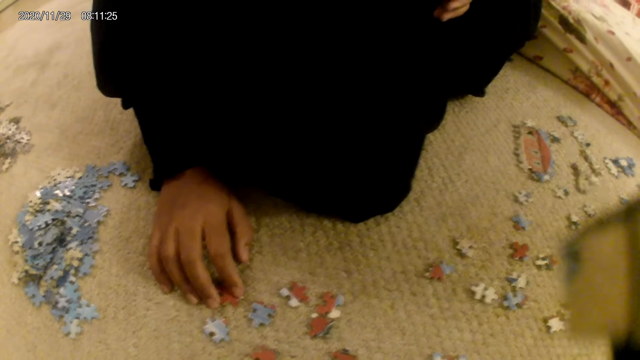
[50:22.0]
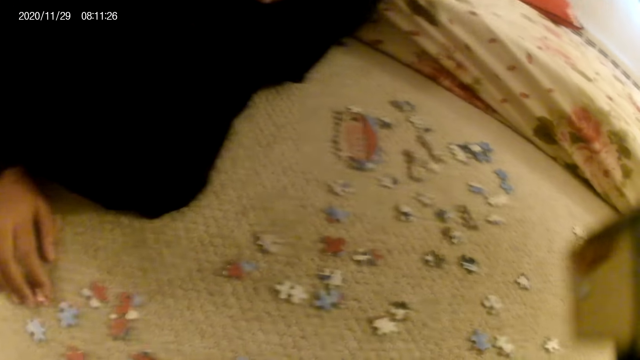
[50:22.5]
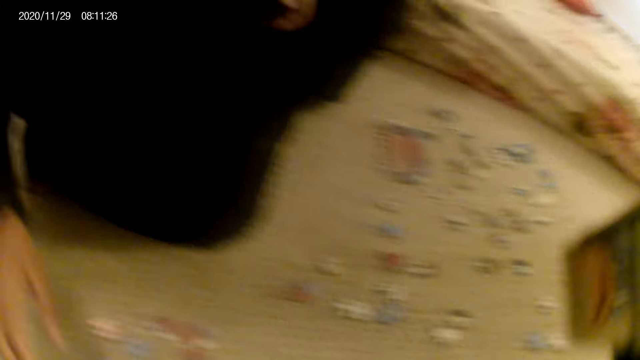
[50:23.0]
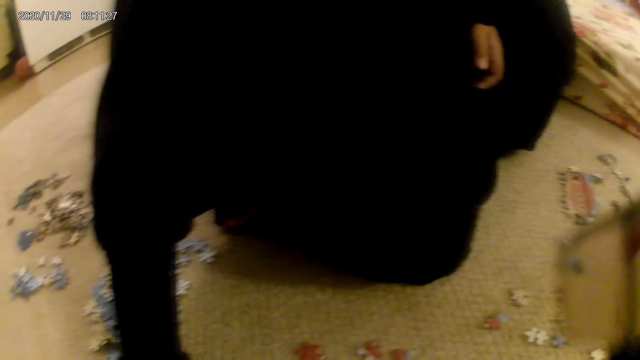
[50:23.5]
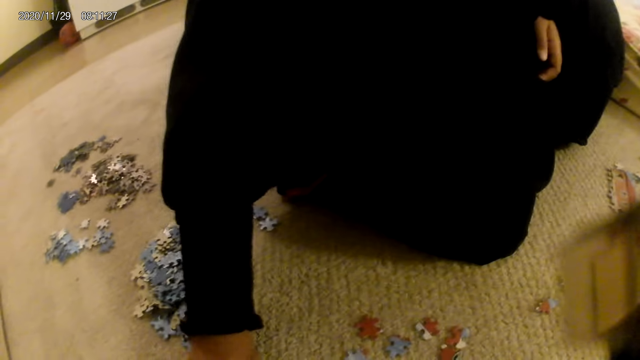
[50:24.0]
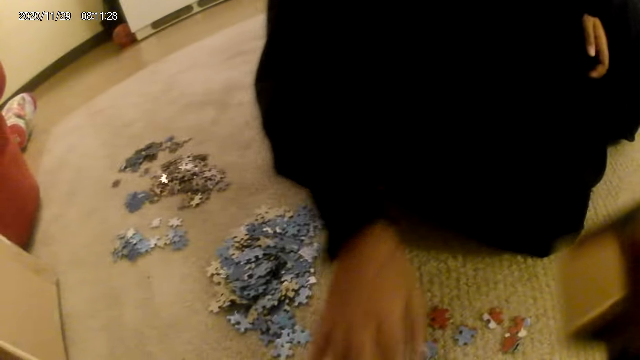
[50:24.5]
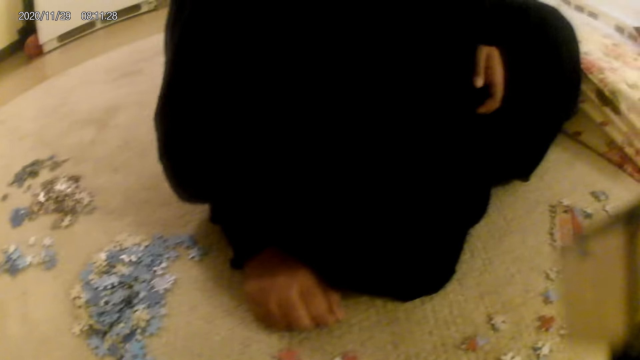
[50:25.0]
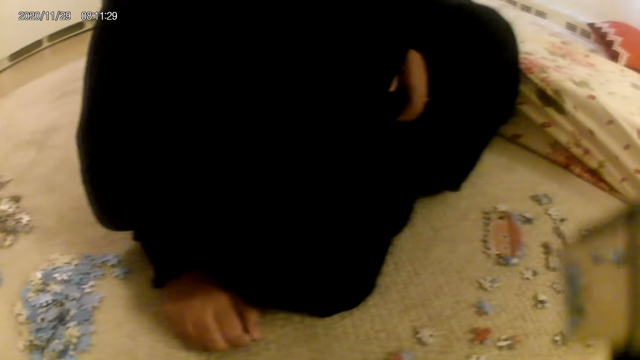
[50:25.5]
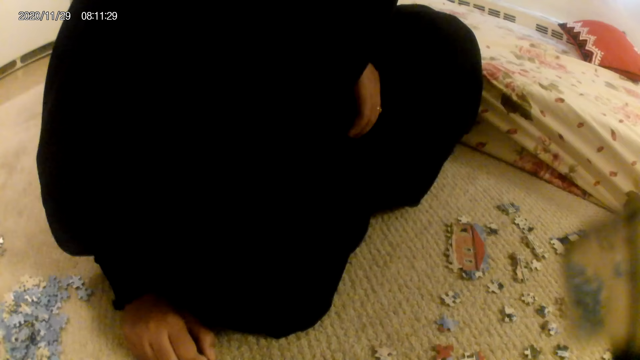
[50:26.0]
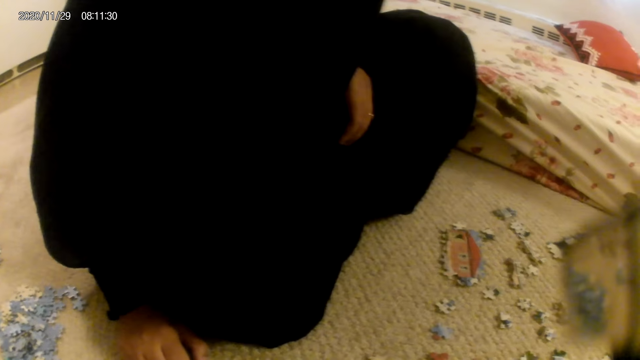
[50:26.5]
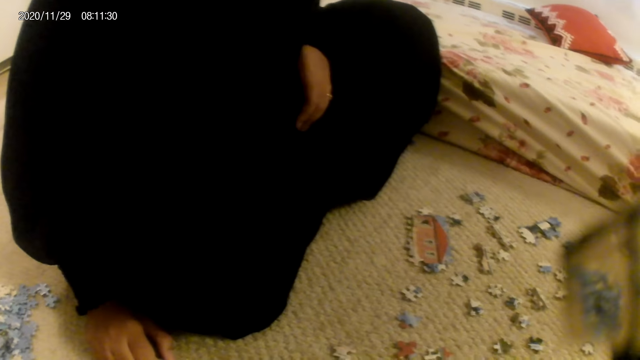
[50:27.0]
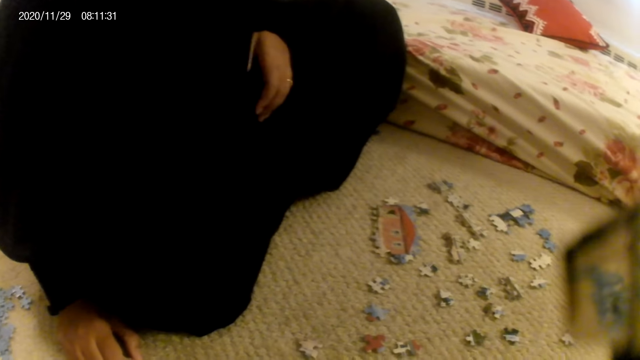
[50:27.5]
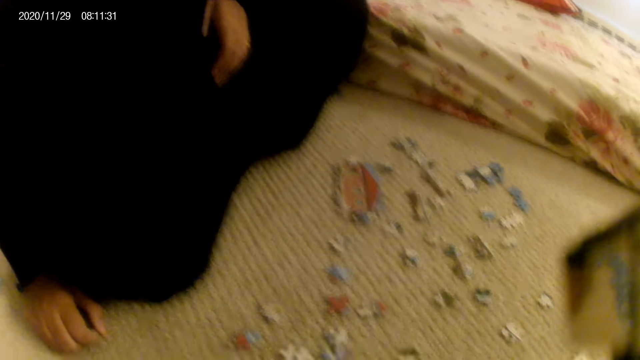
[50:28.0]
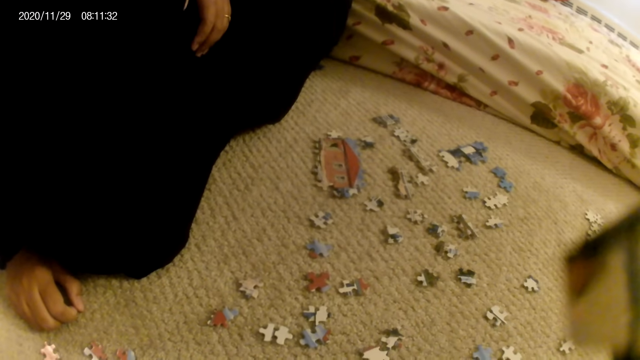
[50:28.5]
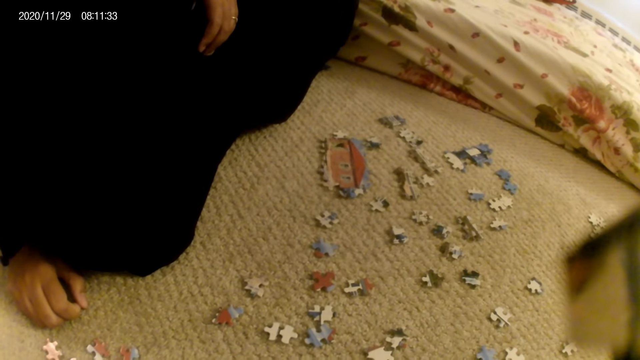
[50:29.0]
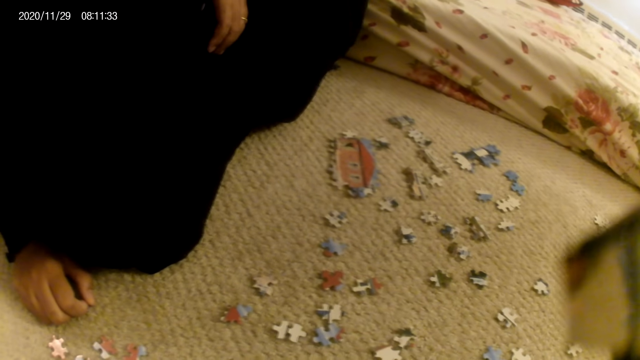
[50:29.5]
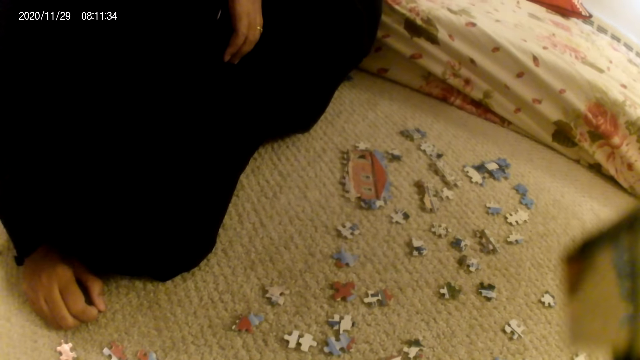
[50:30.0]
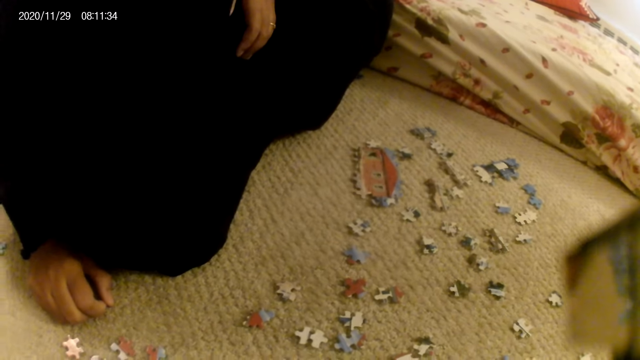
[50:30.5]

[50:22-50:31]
A lady touches a puzzle piece. The camera wearer interacts with the lady. They talk to the lady. The lady moves puzzle pieces on the floor. The lady interacts with the camera wearer.

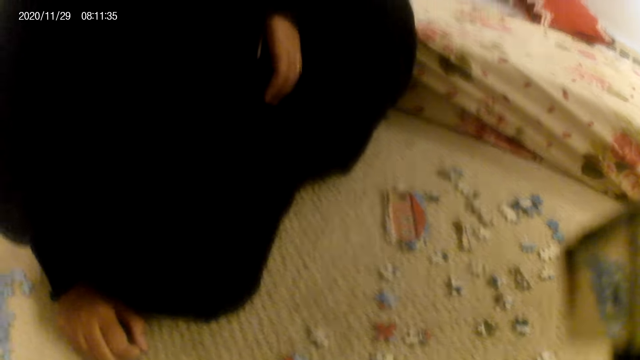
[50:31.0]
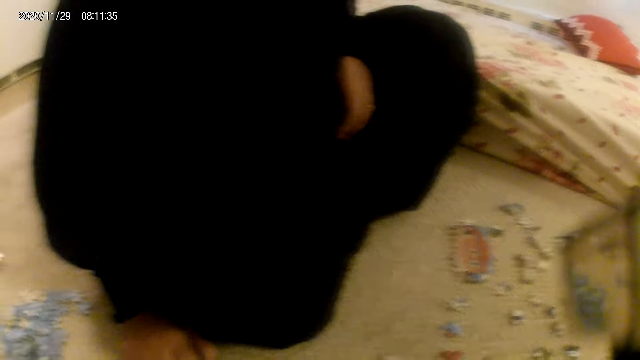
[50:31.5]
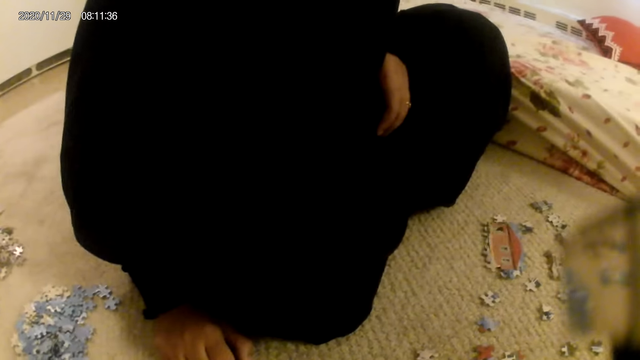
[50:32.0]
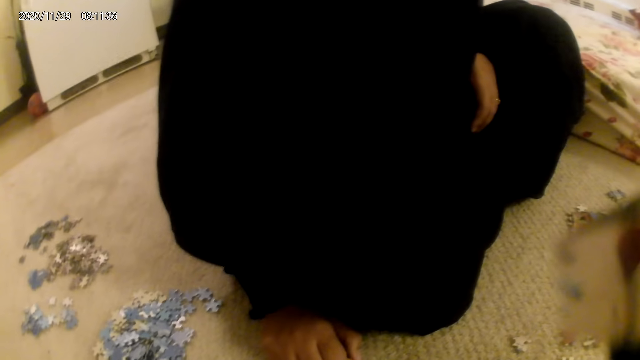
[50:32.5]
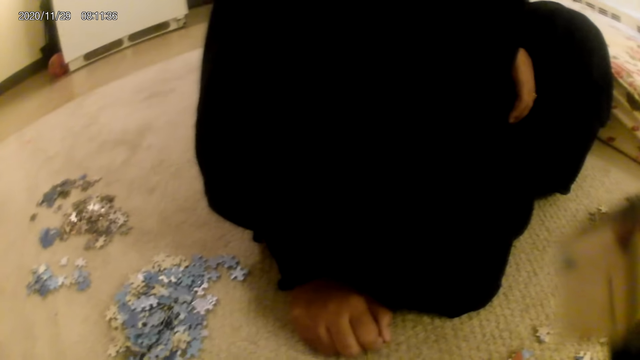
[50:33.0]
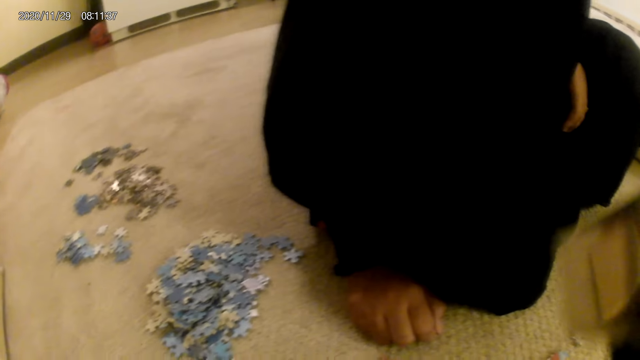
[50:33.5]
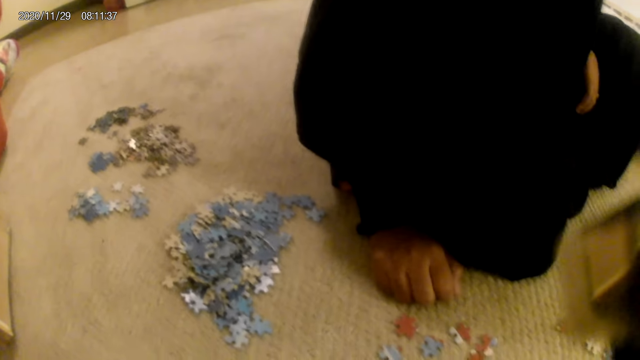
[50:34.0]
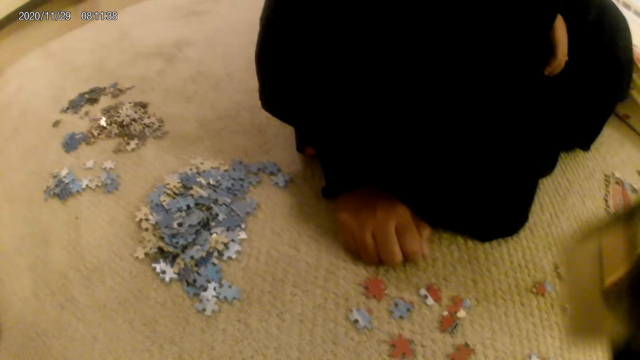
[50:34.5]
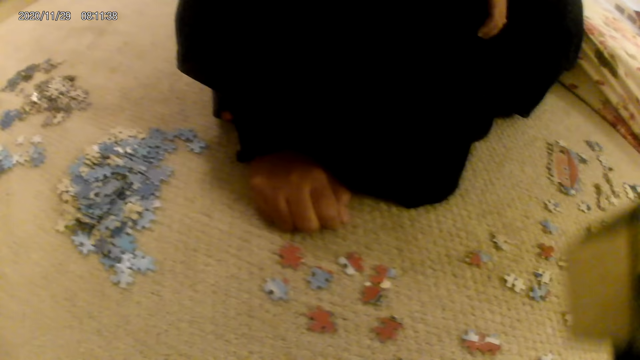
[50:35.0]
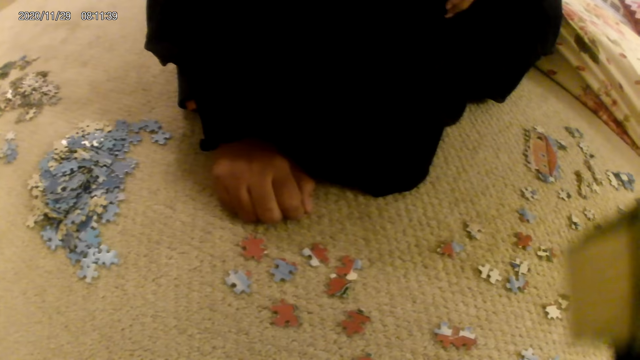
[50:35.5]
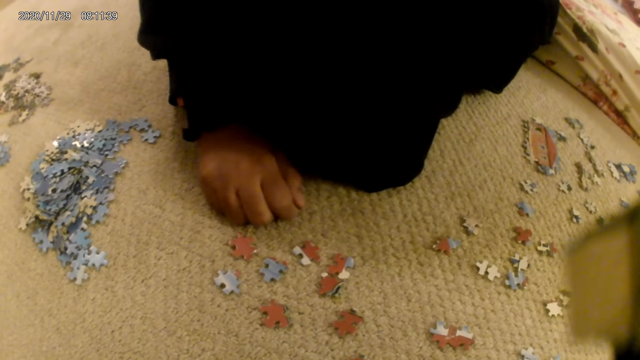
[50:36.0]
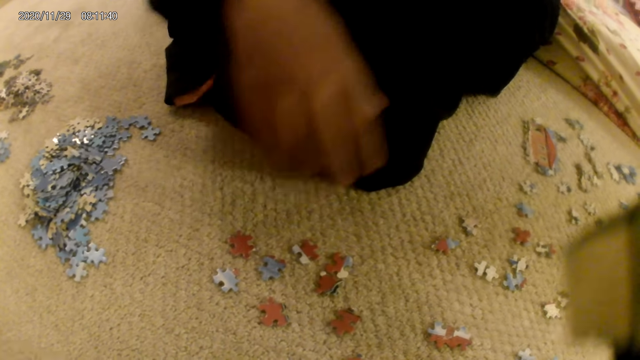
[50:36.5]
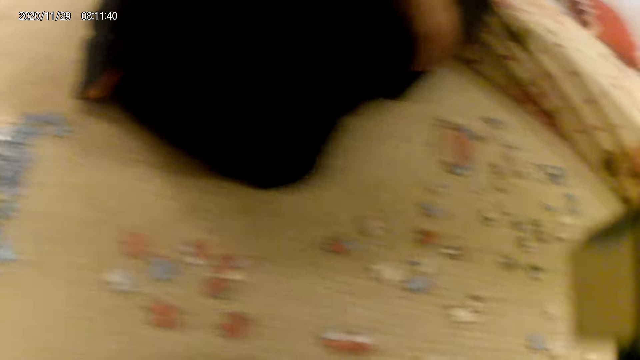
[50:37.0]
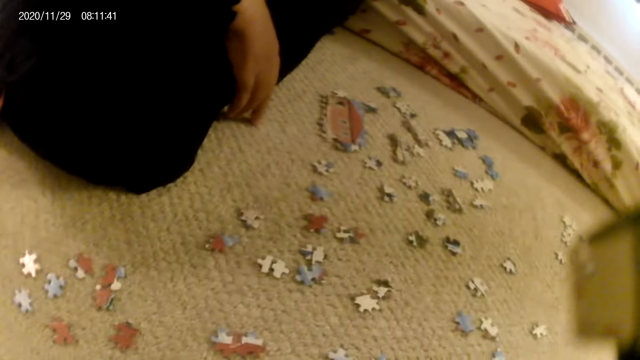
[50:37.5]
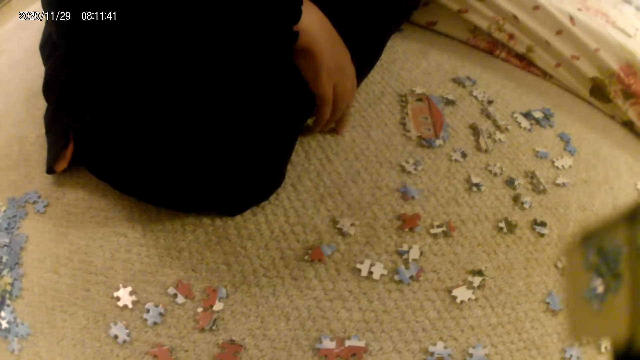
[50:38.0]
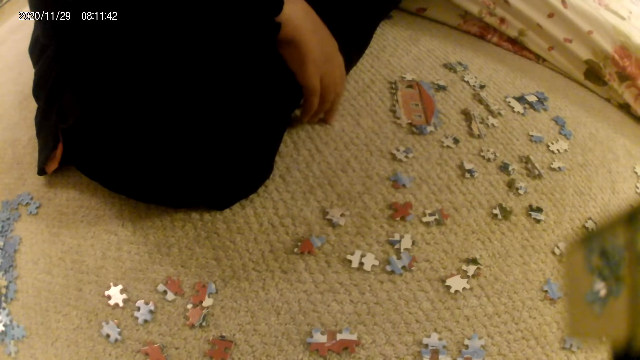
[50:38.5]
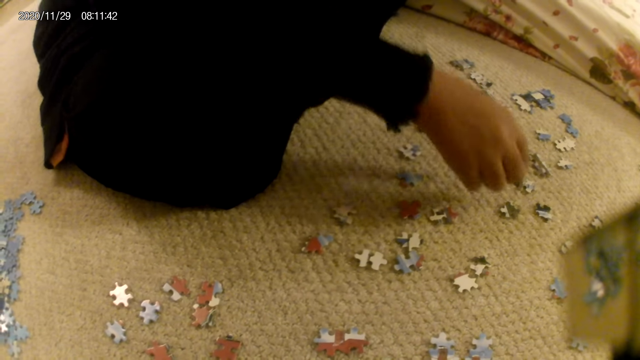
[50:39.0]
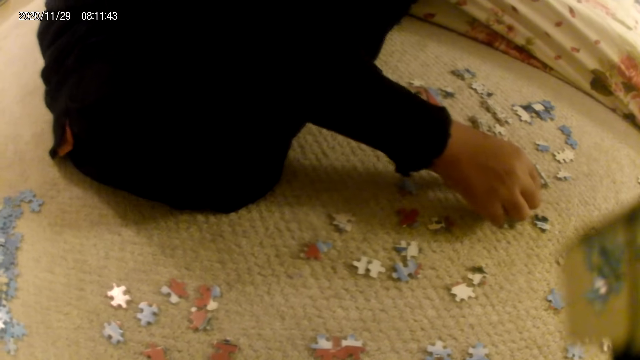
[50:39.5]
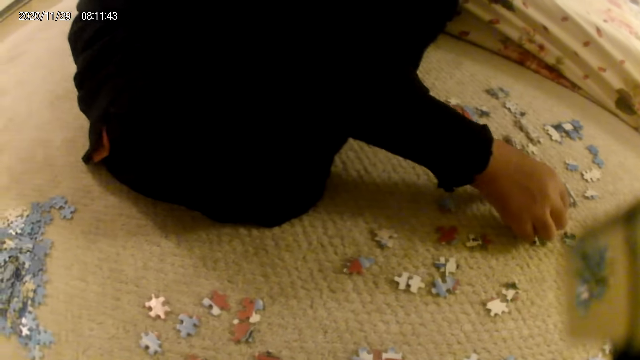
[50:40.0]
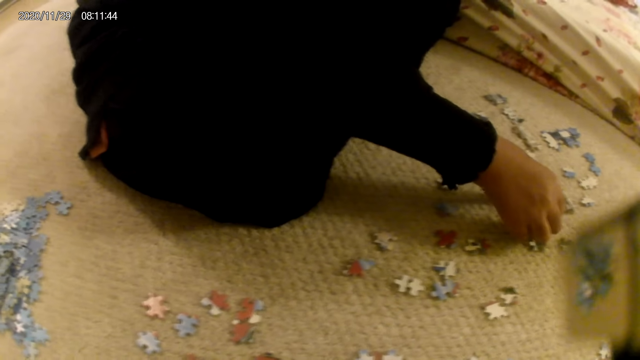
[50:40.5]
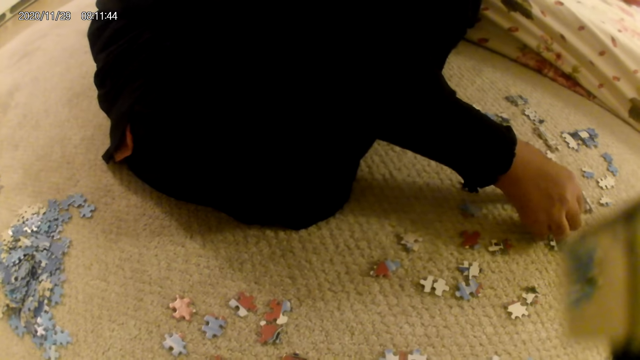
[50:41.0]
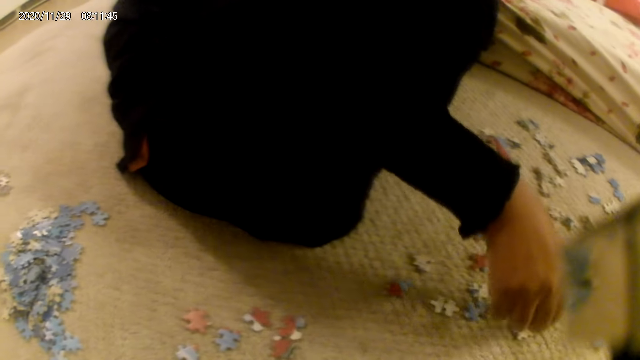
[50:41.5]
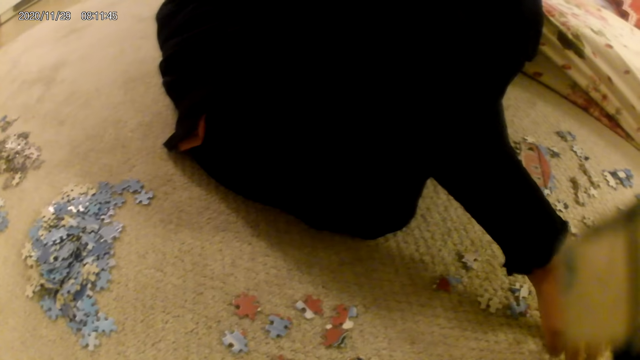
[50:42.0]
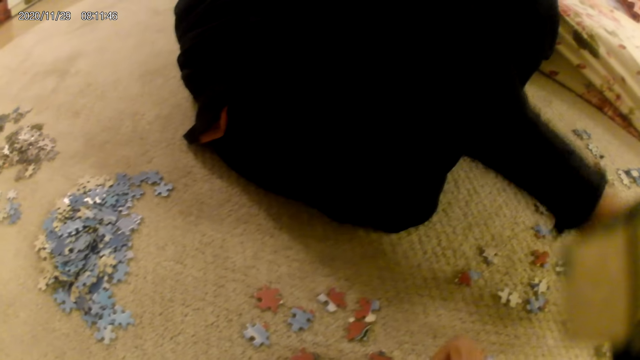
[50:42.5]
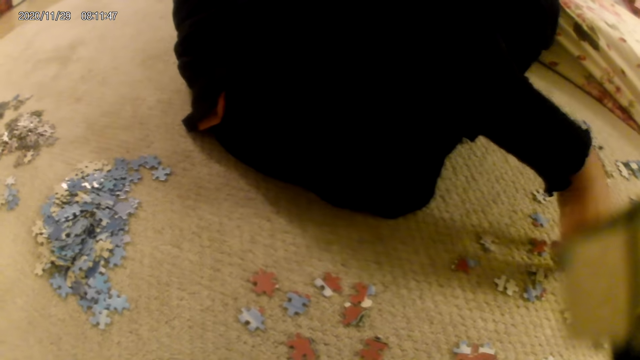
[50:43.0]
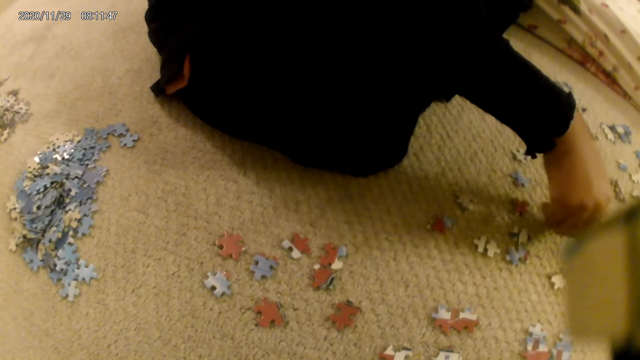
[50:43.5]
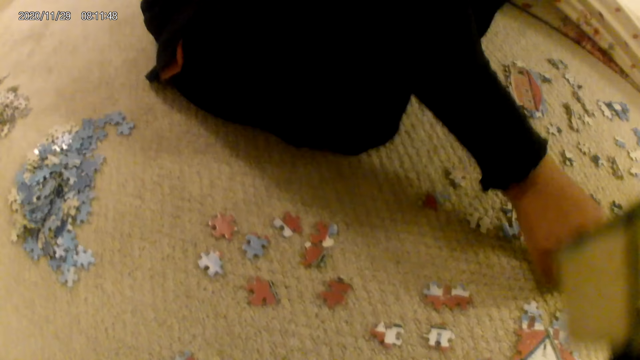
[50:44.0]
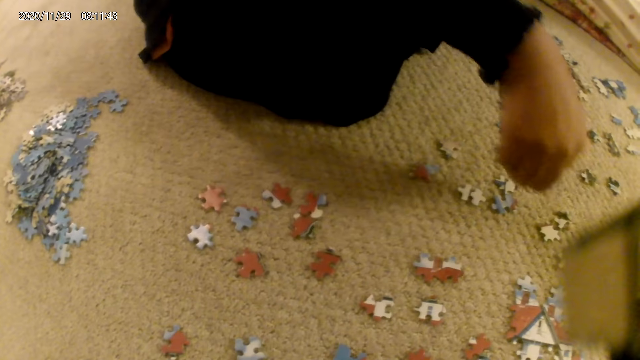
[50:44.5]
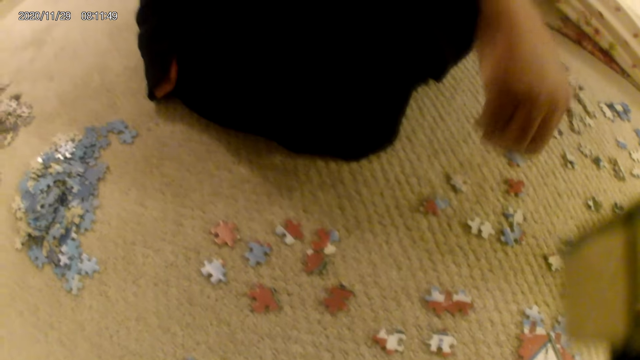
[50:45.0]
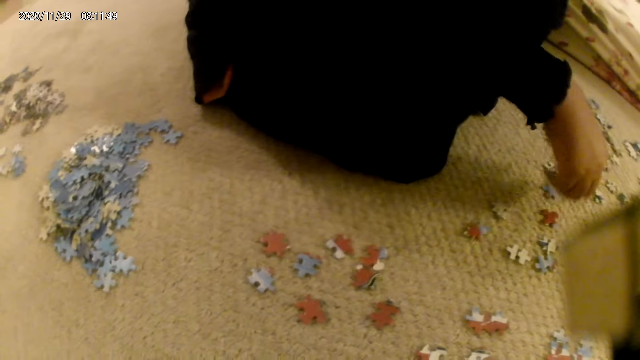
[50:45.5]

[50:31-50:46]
The camera wearer stares at the puzzle pieces on the floor. A lady moves the hand. The lady stares at the puzzle pieces on the floor. The lady holds a puzzle piece. The lady stares at the puzzle piece. The lady touches a puzzle piece. The lady puts the puzzles together. The lady picks up a puzzle piece. The lady places the puzzle piece on the floor. The lady stares at the puzzle pieces on the floor.
